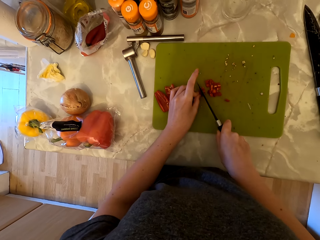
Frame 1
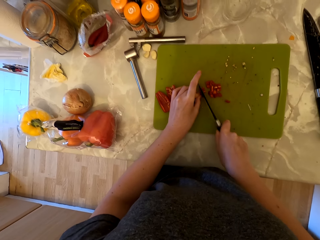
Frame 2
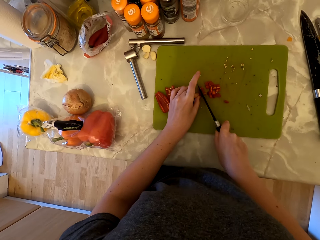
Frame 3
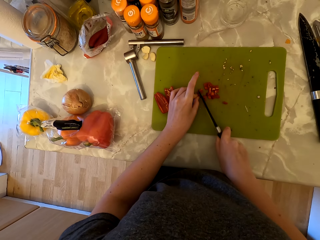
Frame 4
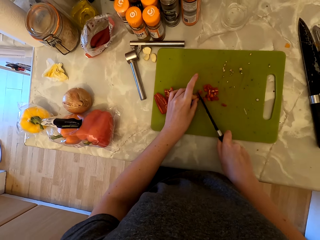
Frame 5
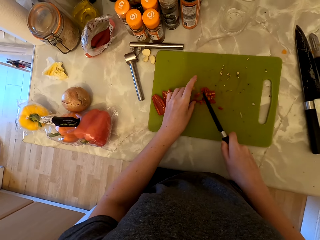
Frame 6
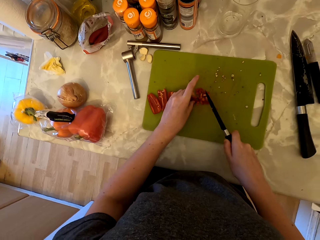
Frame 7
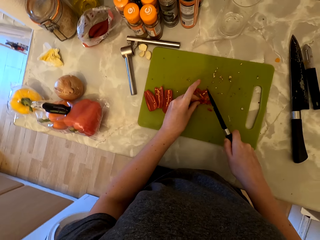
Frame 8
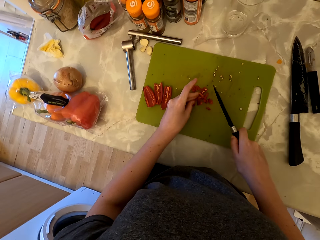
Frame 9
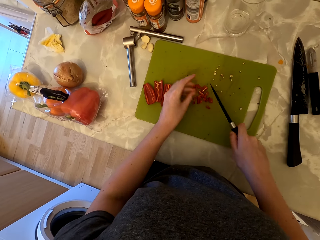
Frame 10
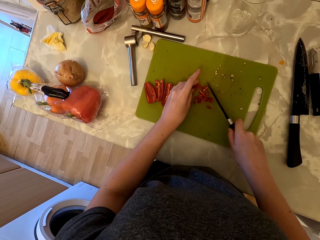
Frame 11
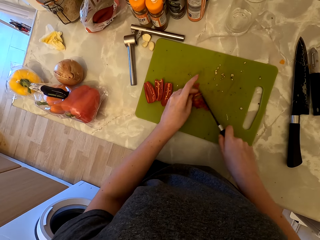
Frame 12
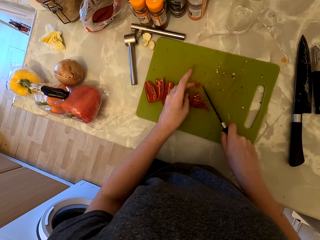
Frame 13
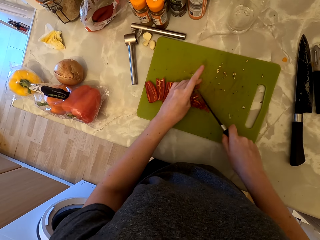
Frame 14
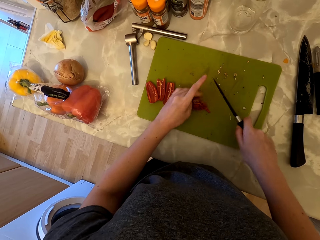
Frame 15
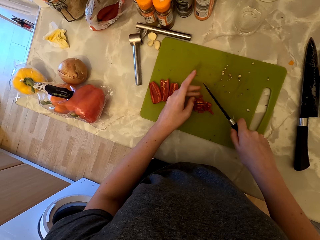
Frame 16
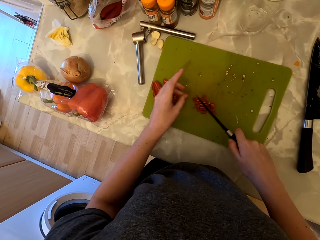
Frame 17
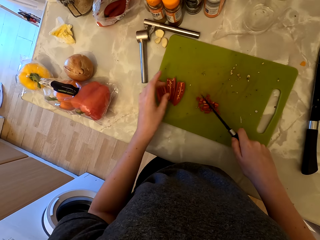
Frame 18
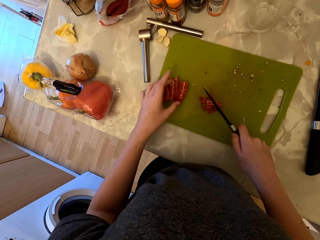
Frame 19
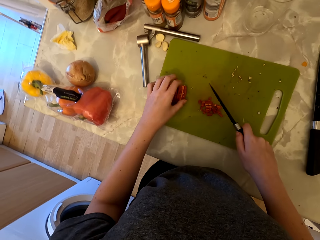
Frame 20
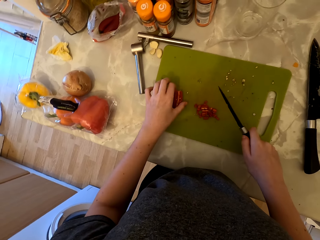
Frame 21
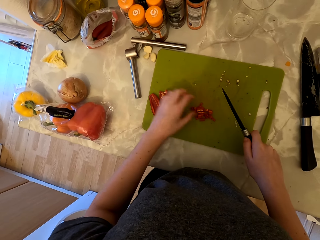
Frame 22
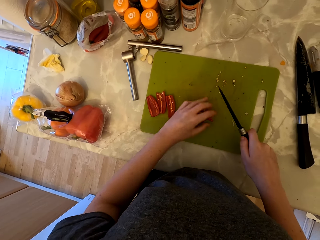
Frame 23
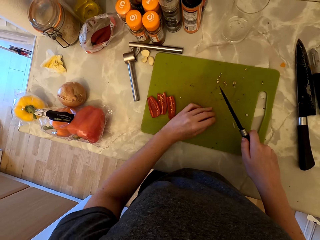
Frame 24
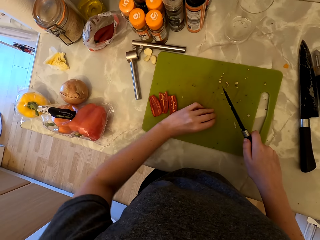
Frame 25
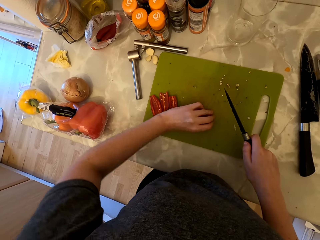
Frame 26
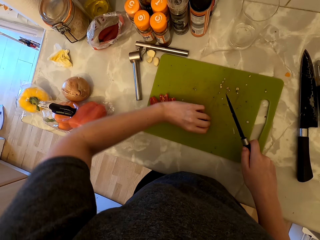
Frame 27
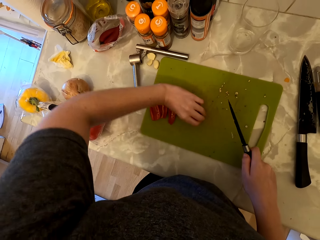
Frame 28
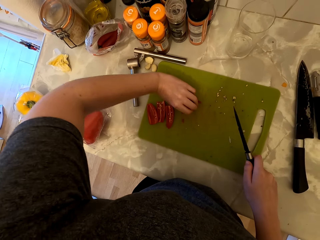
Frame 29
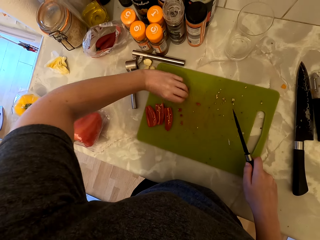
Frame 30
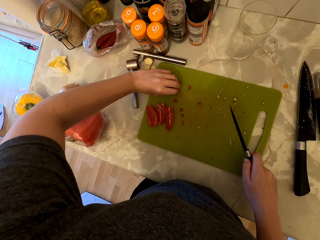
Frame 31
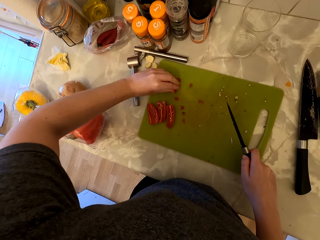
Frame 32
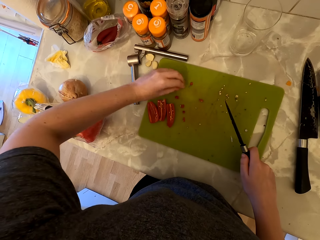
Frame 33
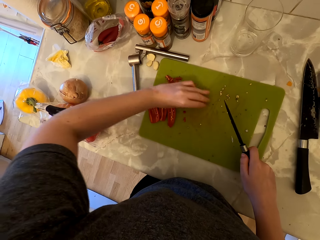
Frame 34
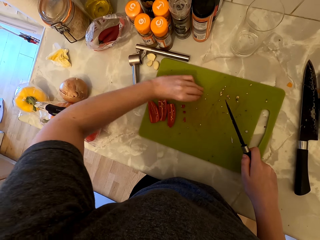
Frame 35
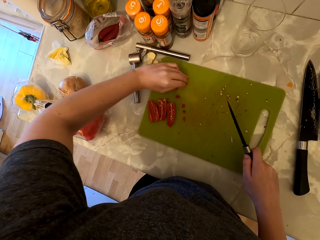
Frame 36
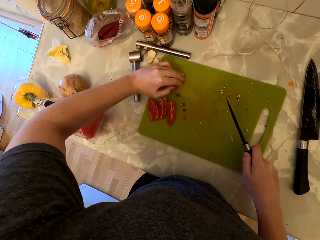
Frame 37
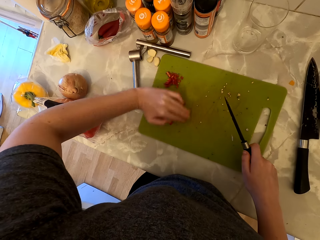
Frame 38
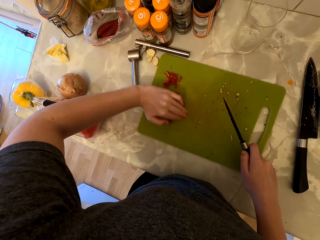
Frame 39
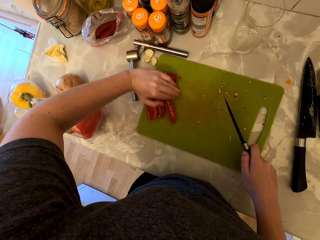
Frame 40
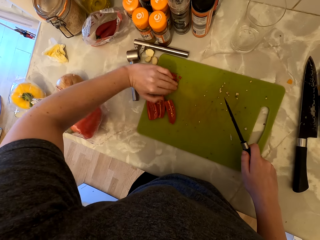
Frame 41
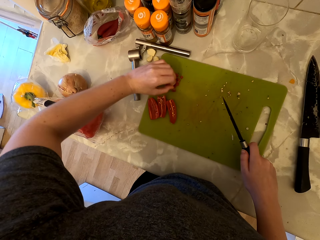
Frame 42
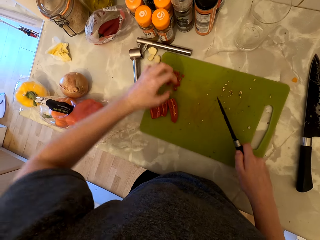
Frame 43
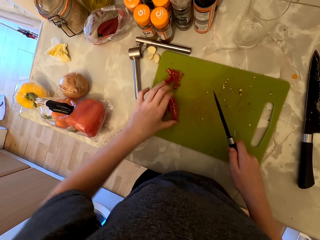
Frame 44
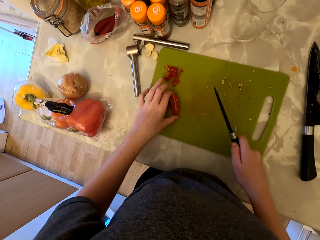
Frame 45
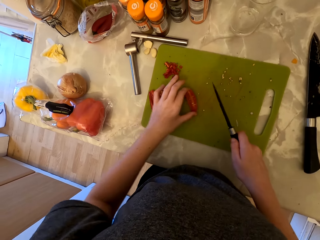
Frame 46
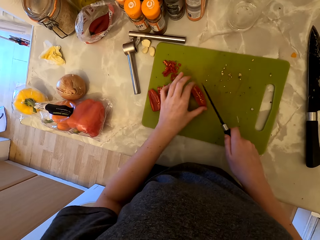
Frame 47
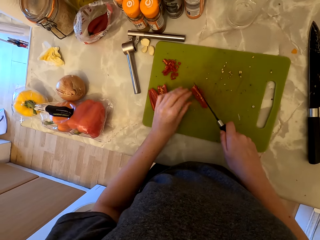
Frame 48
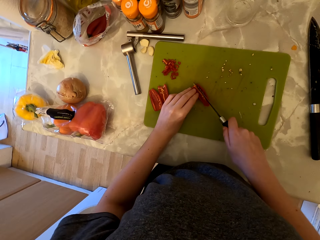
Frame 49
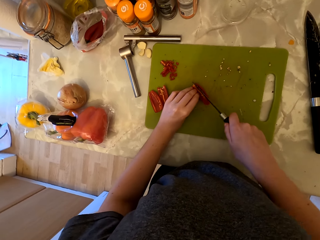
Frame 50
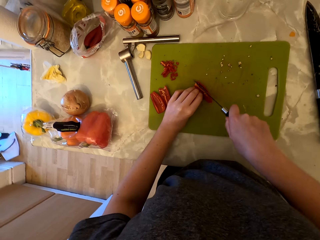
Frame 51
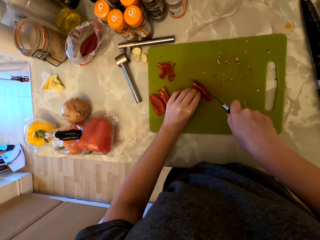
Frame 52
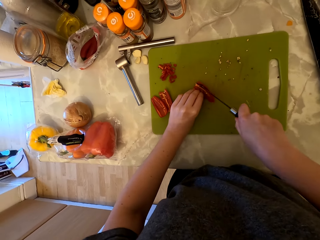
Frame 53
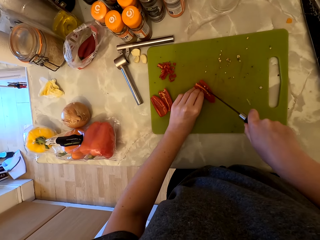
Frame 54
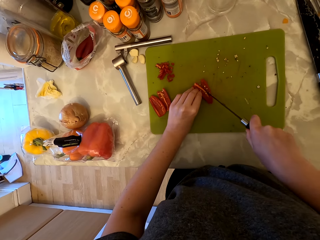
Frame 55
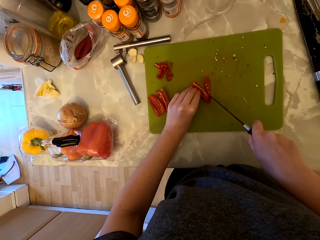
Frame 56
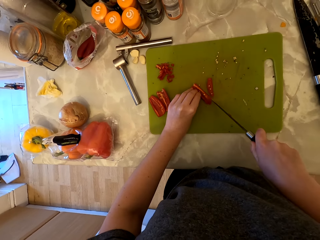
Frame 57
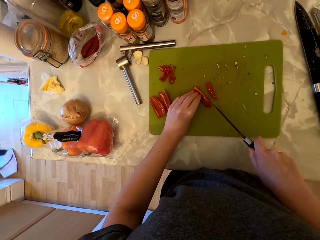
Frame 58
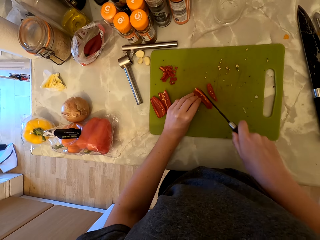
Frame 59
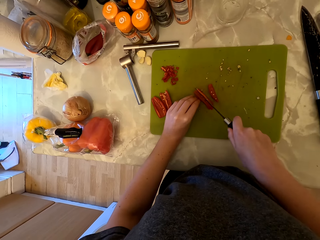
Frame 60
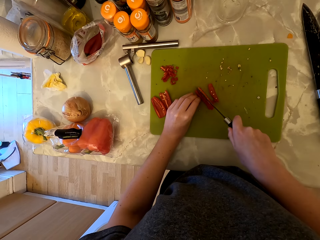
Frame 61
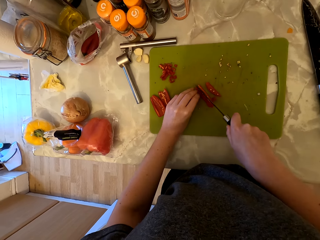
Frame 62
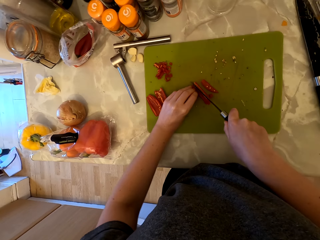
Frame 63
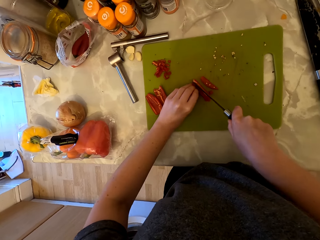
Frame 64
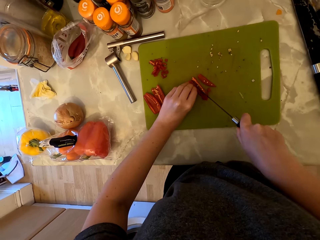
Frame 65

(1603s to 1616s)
The camera wearer holds the chili pepper. They move the pieces of the chili pepper to the side of the chopping board. They pick up the chili pepper. They cut the chili pepper with the knife.

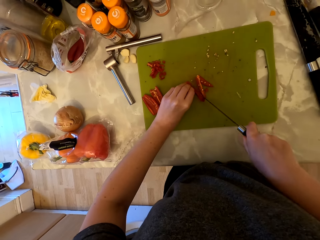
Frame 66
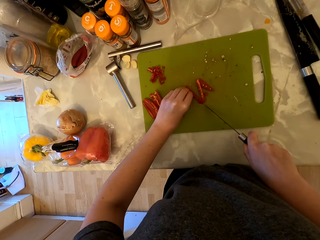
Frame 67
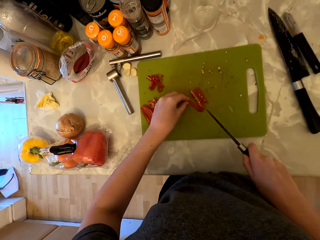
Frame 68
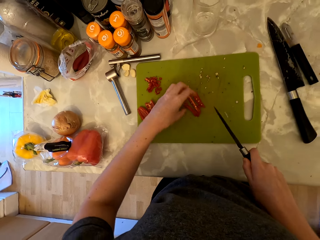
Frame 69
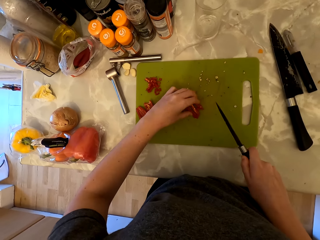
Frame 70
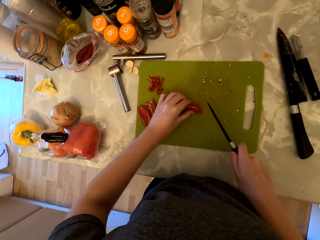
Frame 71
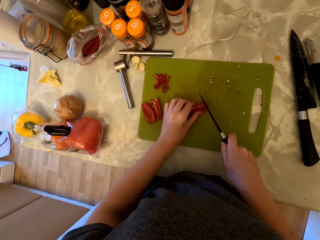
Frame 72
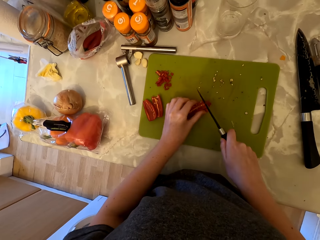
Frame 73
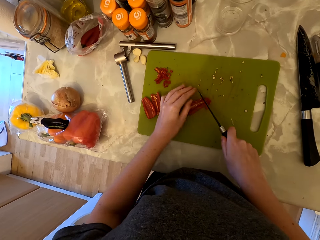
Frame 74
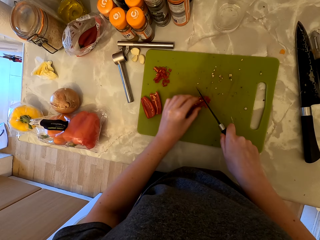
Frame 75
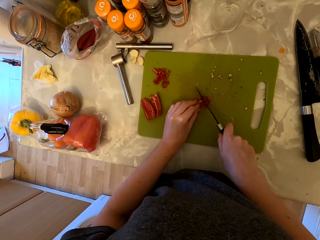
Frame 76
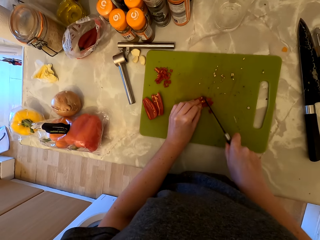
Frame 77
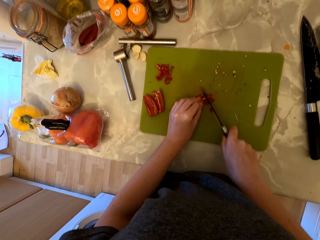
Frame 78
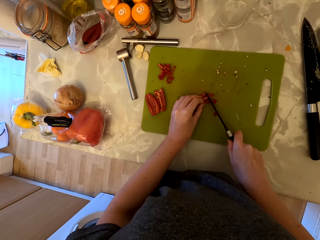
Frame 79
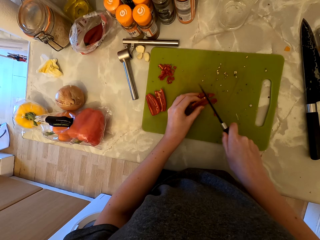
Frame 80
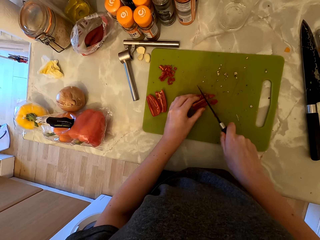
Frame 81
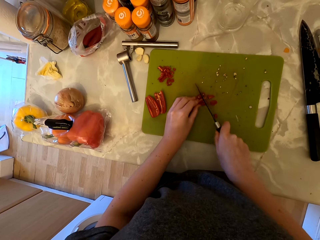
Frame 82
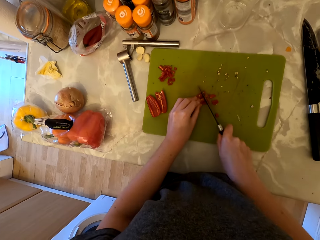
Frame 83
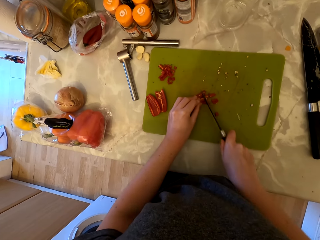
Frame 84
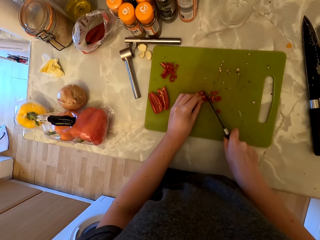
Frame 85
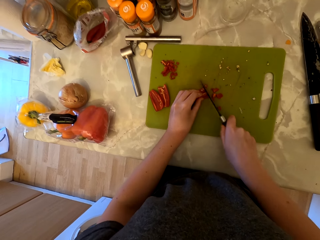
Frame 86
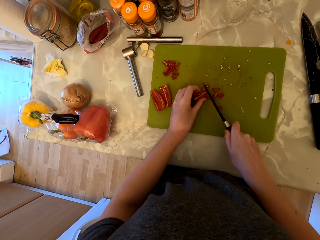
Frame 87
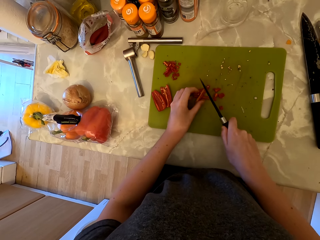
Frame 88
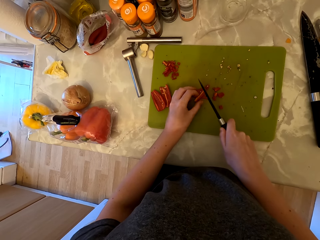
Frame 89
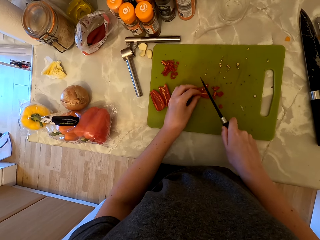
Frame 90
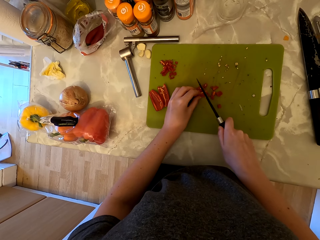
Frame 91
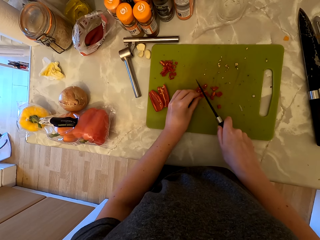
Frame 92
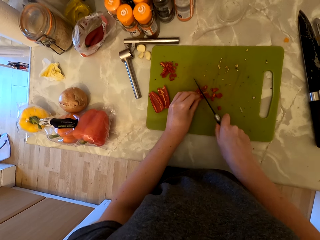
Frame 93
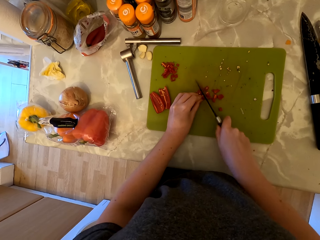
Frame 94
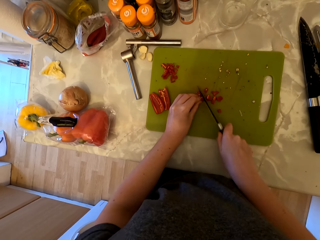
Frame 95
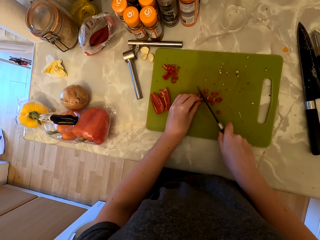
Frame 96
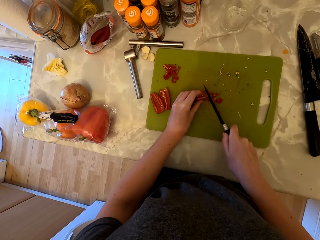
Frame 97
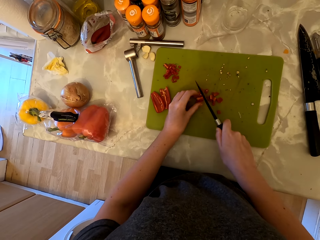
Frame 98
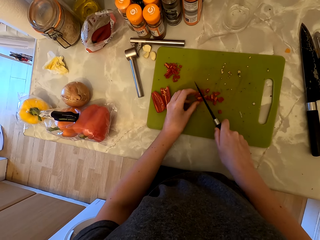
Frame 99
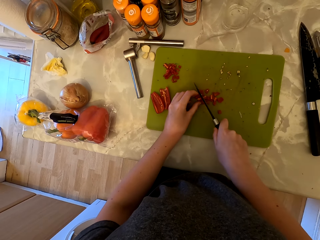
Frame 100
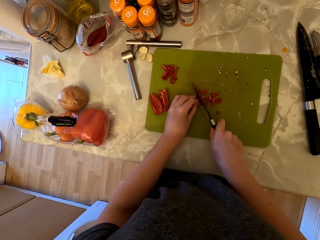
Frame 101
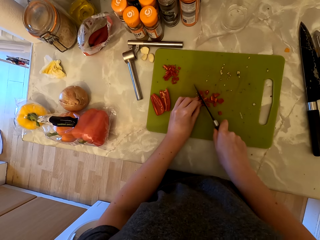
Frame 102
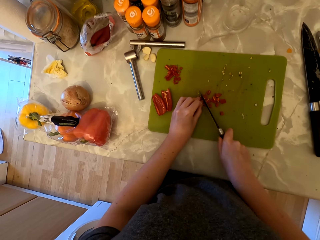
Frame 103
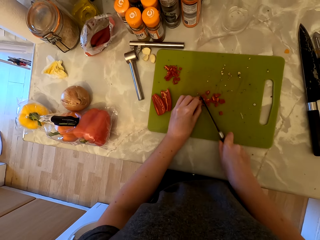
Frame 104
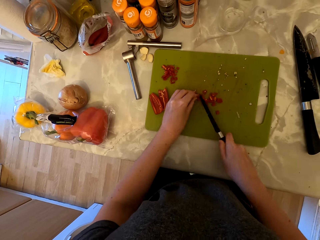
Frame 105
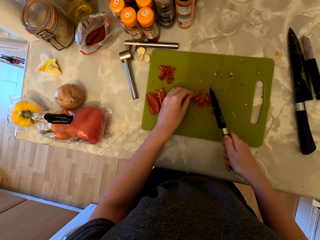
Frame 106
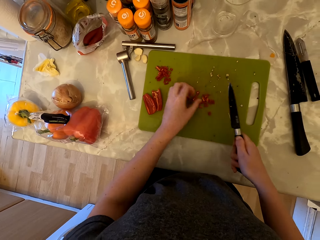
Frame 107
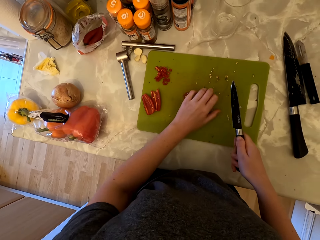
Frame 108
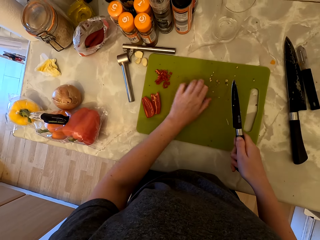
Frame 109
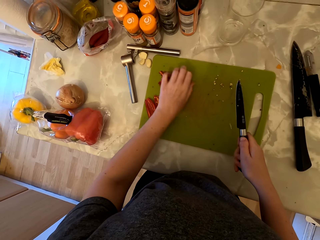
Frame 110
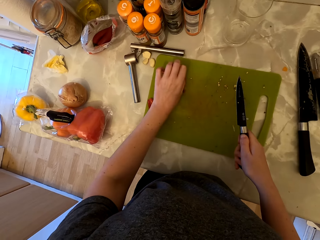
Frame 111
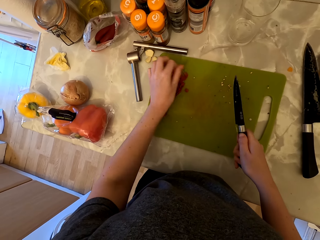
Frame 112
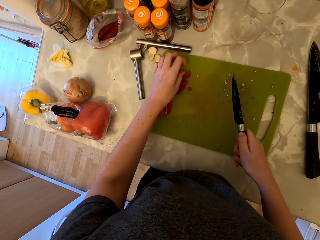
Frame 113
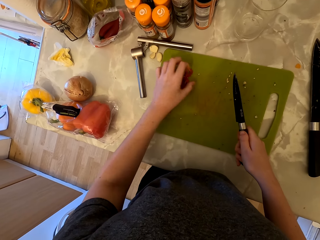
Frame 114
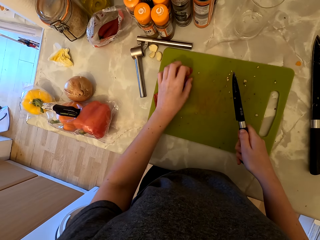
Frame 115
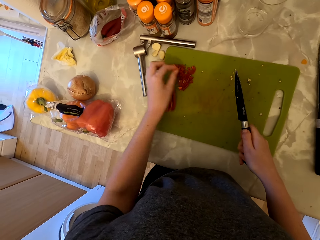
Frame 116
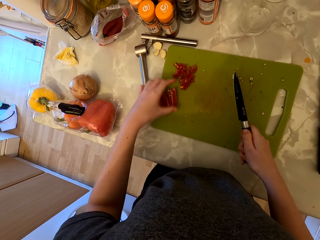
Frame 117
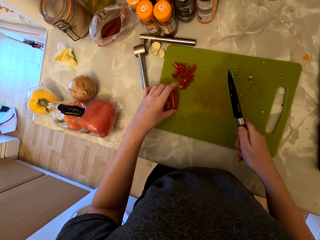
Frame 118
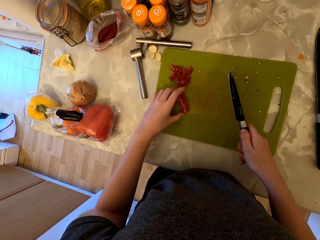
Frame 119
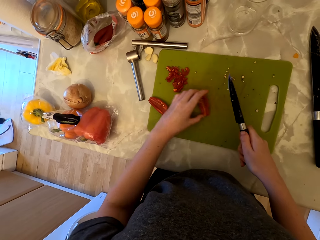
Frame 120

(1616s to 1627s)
The camera wearer cuts the chili pepper into pieces. They move the pieces of the chili pepper to the side of the chopping board. They move the chili pepper on the chopping board.
